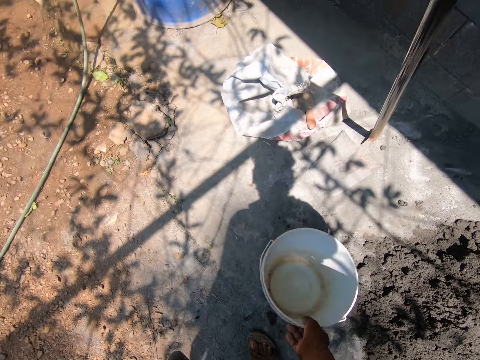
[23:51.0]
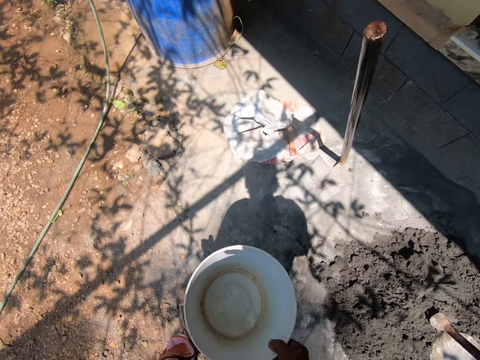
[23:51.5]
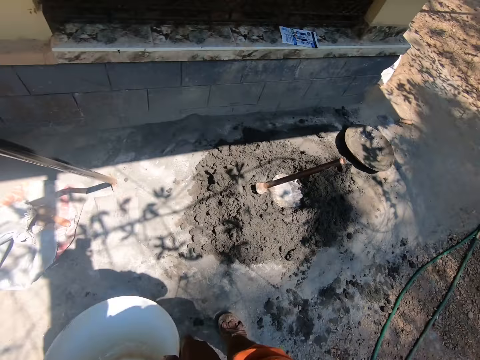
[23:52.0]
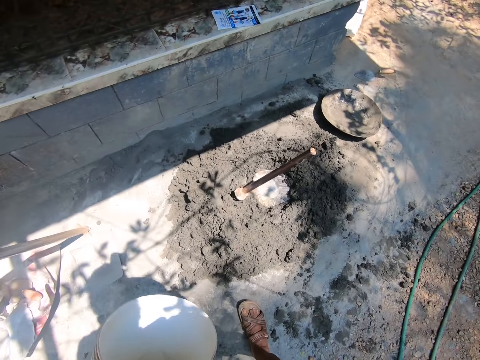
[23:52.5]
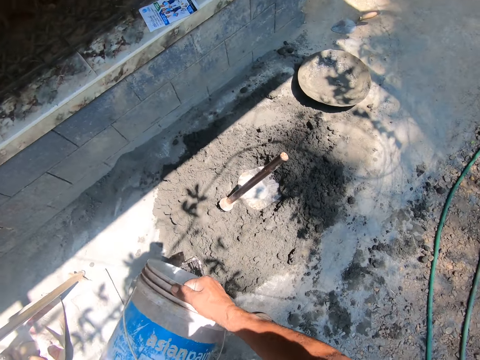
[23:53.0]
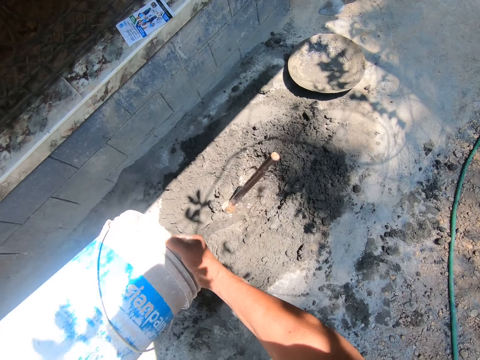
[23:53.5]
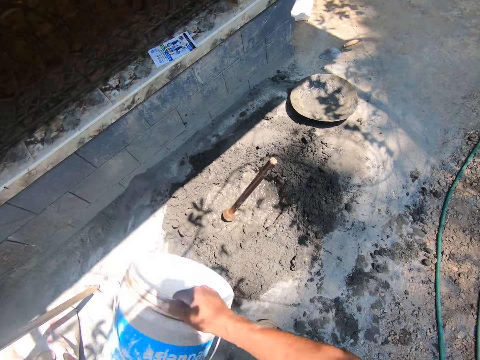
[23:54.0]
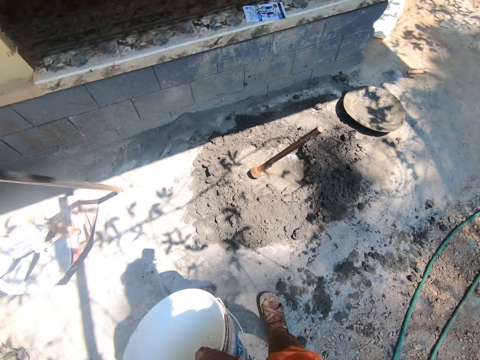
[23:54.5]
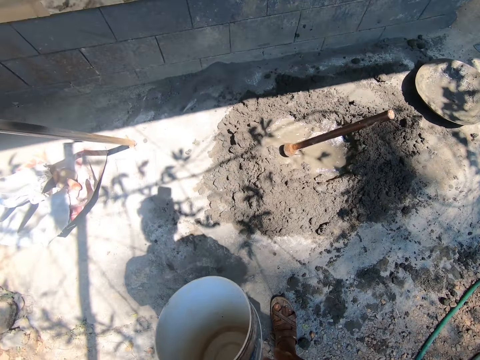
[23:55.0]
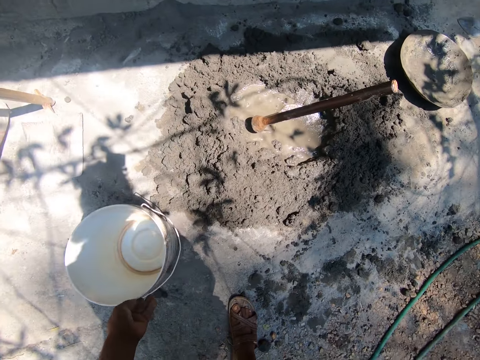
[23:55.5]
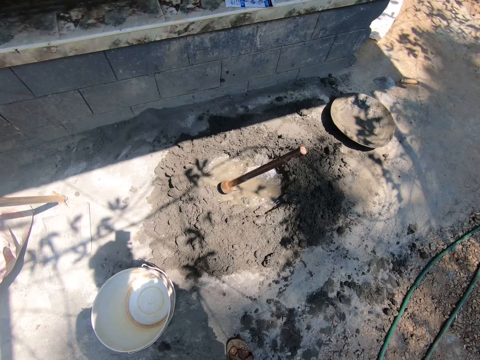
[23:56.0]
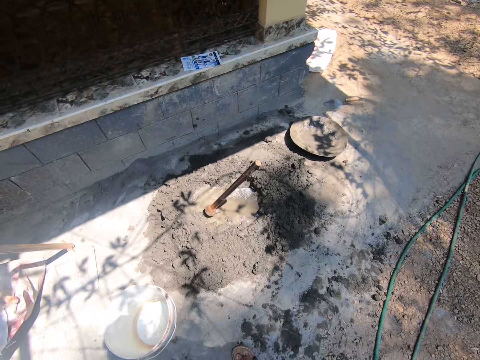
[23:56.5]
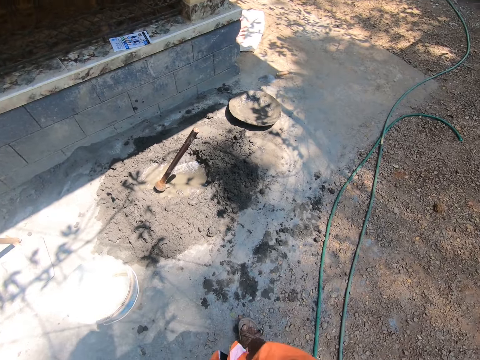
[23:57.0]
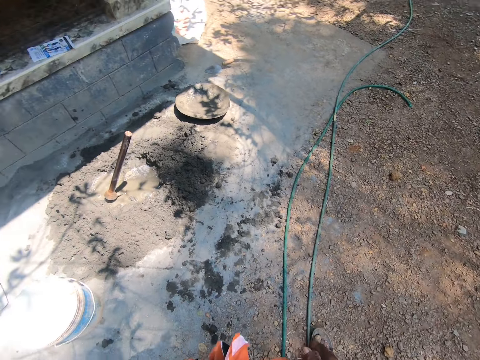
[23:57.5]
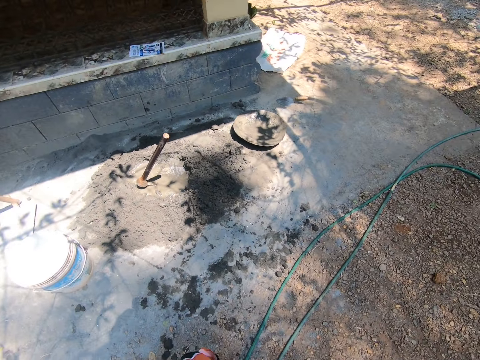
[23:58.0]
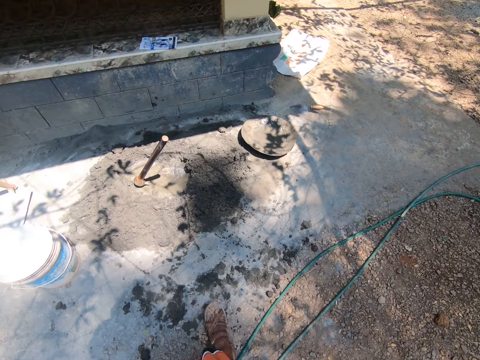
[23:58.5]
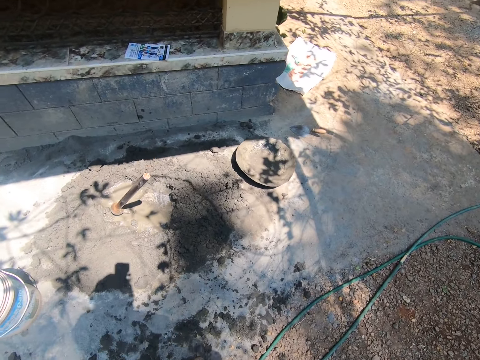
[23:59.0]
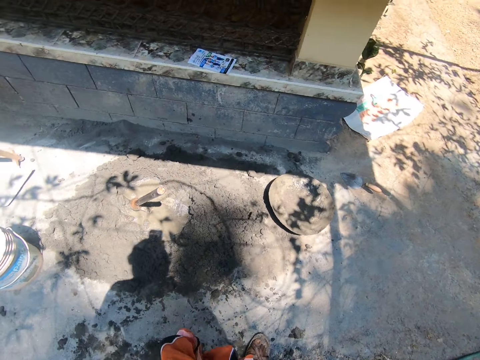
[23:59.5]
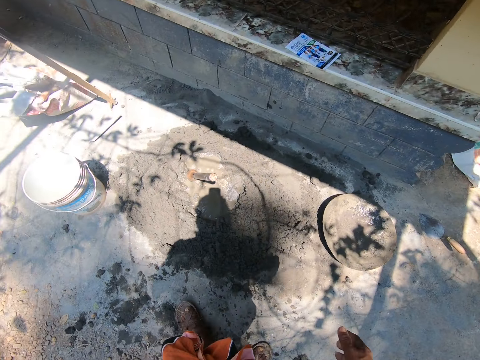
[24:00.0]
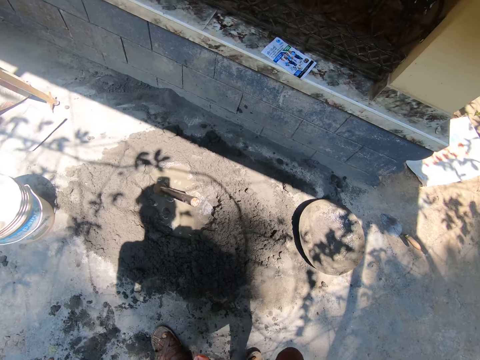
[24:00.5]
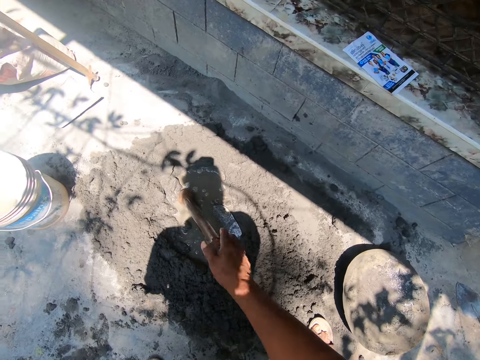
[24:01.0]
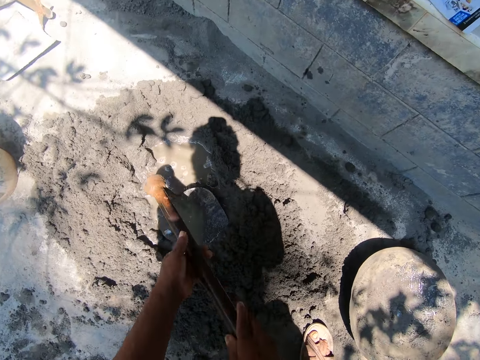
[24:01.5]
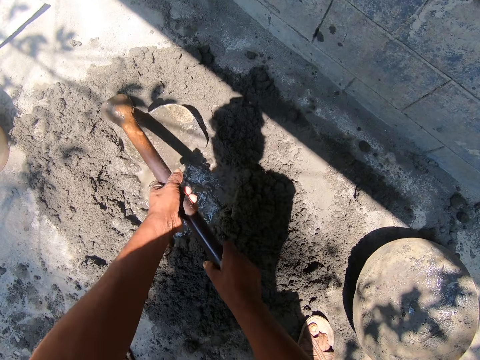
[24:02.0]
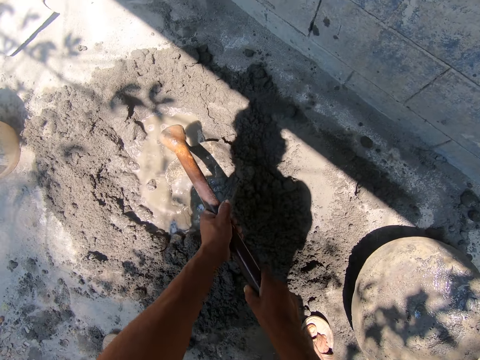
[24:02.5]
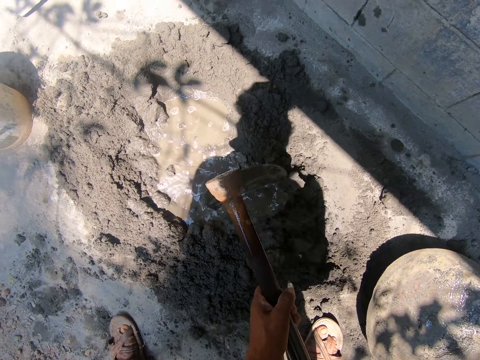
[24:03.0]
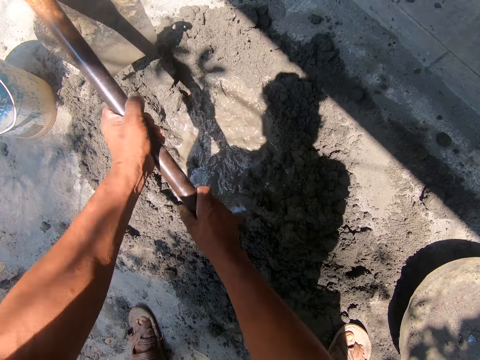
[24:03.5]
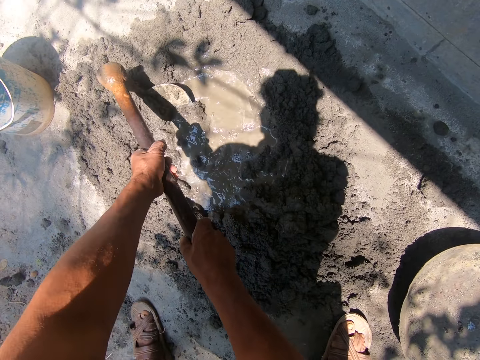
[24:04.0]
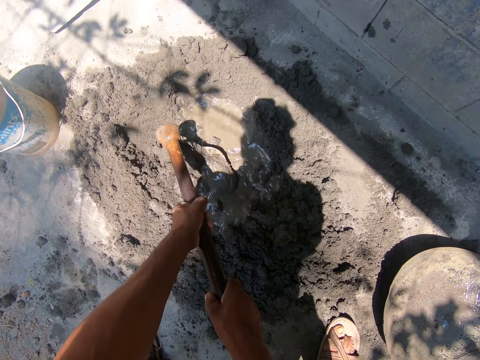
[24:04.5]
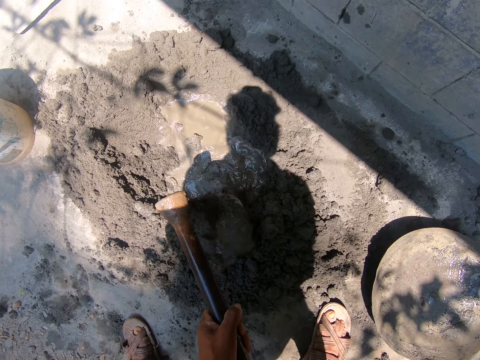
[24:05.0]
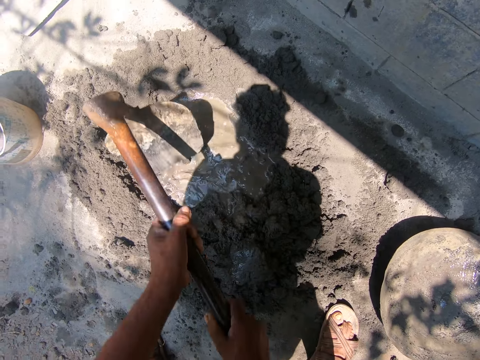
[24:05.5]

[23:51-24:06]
The camera wearer picks a white bucket from the ground with his right hand. He pours water from the white bucket in his right hand on the concrete on the ground. He passes the white bucket in his right hand to his left hand and drops the white bucket in his left hand on the ground. He turns around. He walks around. He picks a hoe or jembe from the ground with his right hand. He holds the jembe. He moves cement and water on the ground with the hoe in his hands.

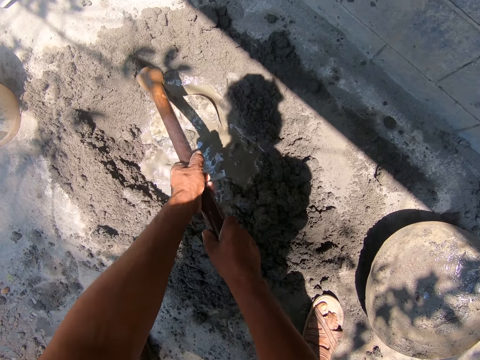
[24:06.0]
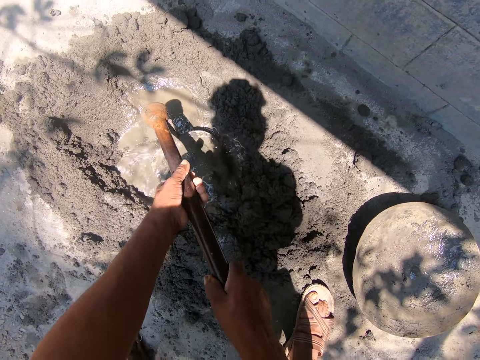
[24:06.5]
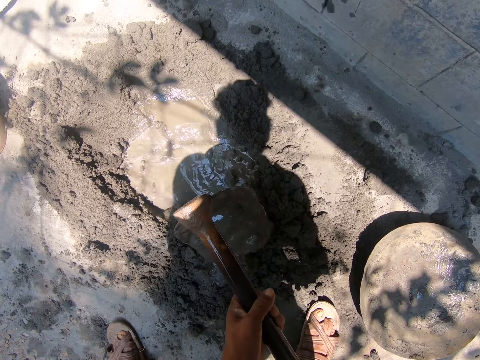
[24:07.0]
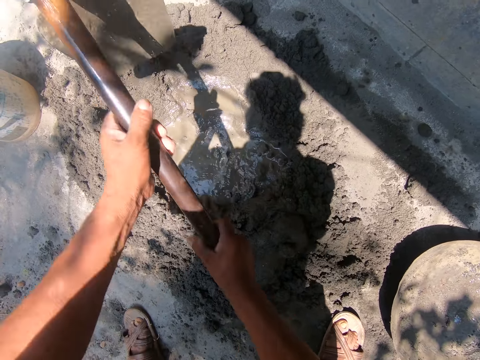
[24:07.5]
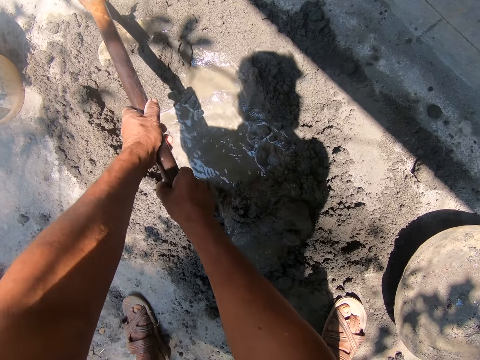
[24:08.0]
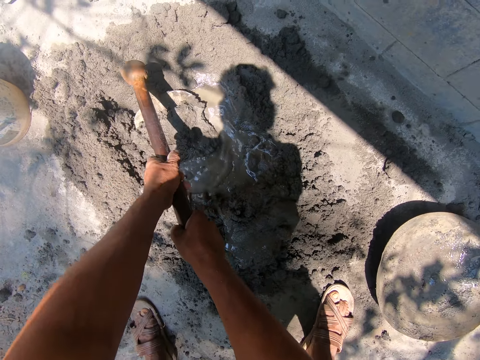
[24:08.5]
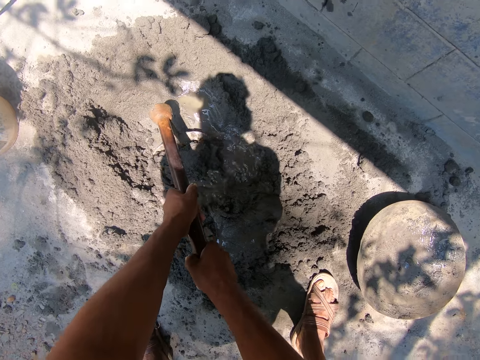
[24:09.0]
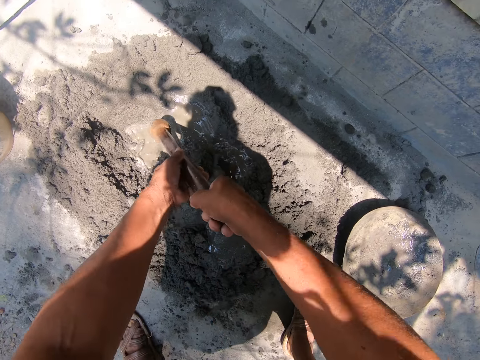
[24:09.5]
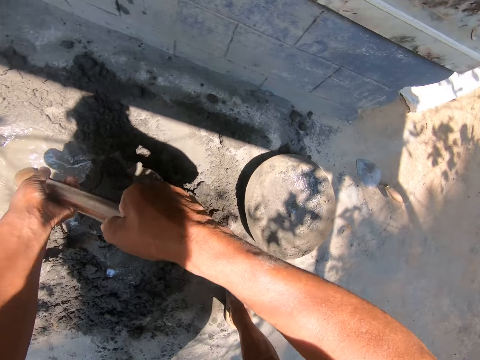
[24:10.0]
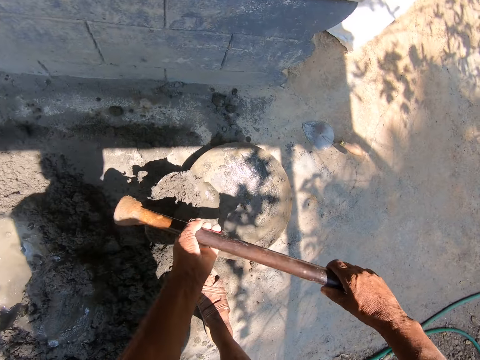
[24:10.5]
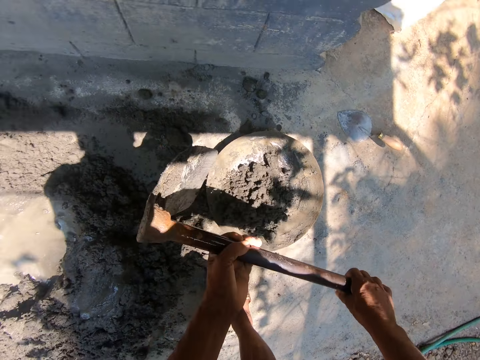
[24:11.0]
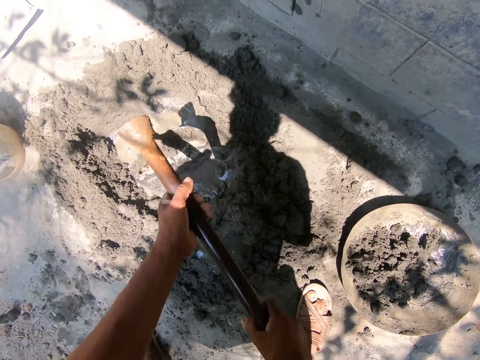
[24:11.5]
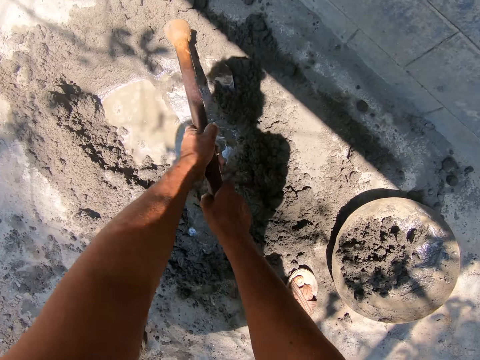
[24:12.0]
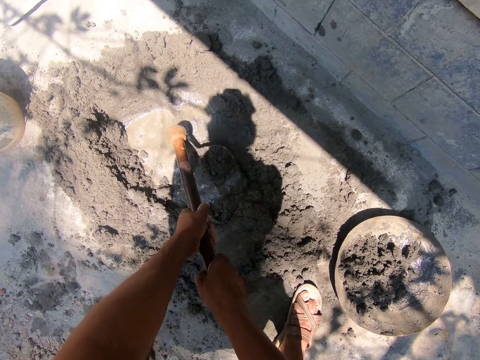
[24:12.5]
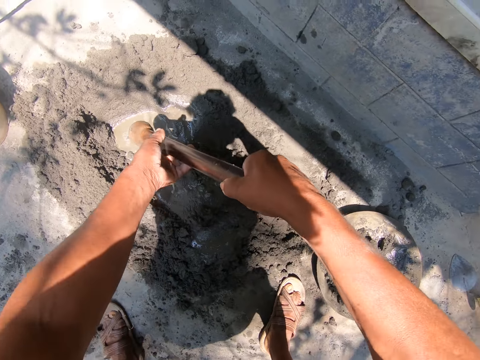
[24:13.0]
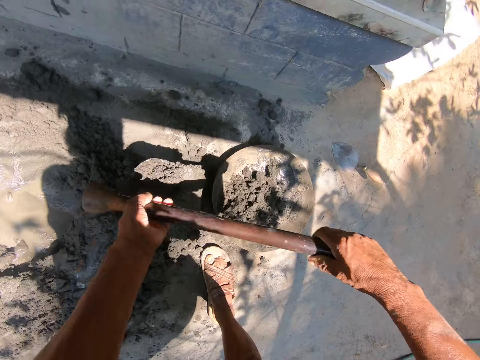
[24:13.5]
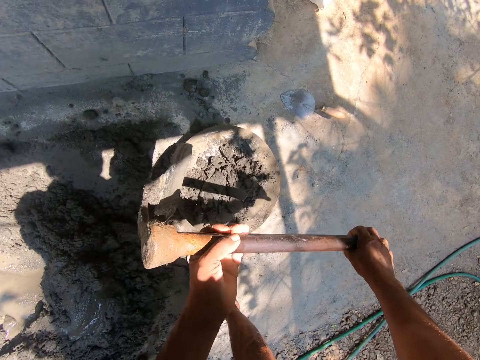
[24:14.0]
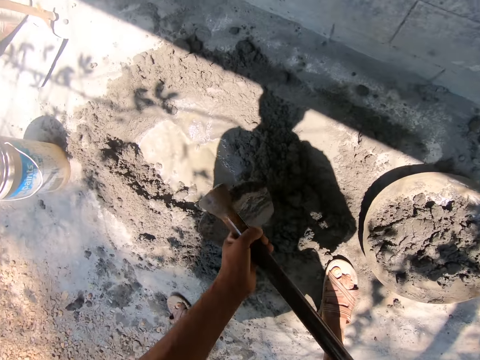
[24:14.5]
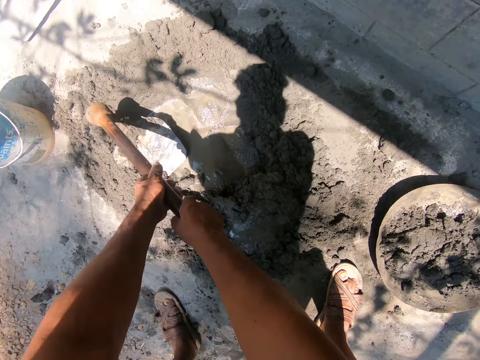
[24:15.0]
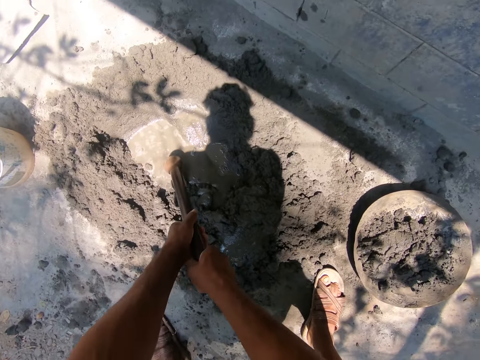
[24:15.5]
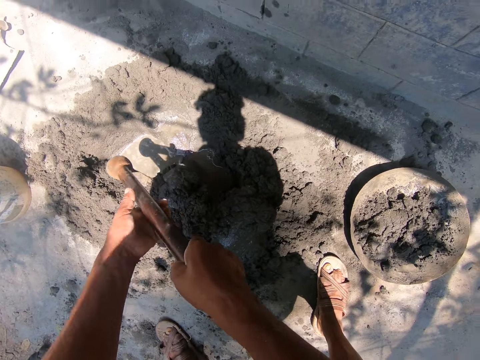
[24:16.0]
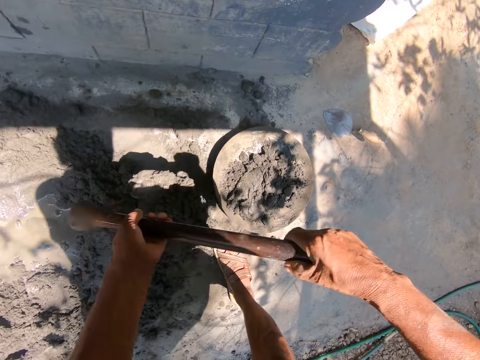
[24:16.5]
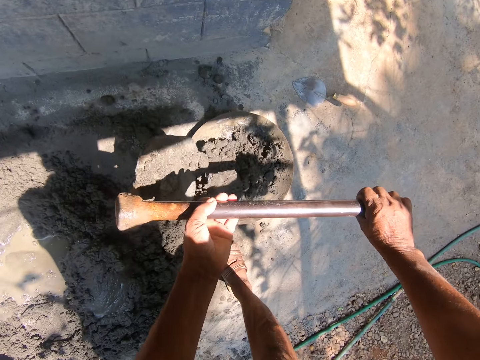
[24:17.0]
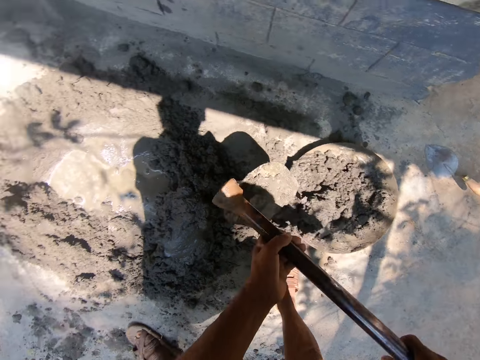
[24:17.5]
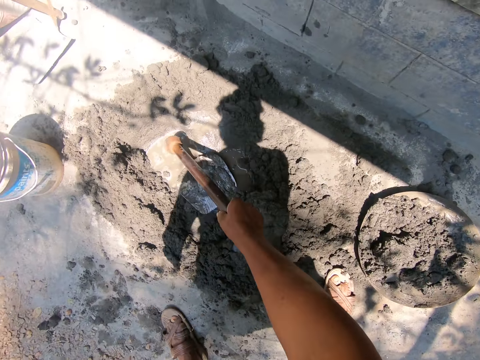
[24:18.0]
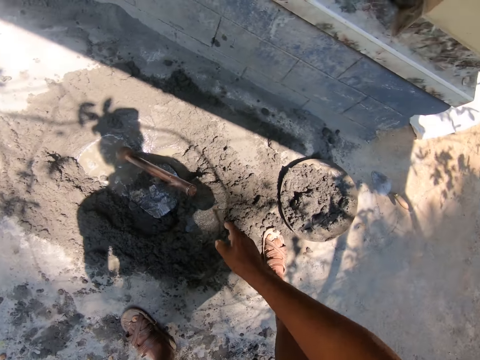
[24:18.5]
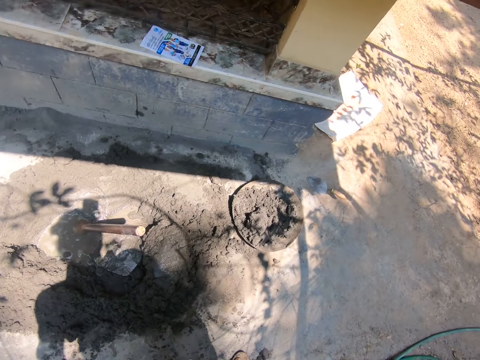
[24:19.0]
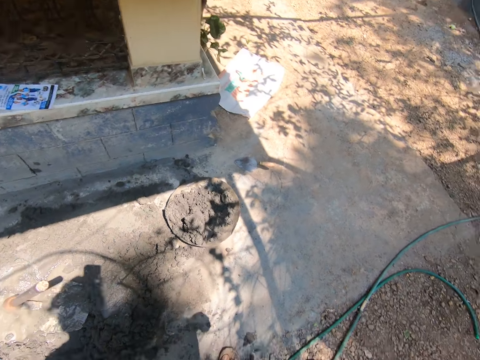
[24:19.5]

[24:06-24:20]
The camera wearer takes cement from the ground with the hoe or jembe in his hands. He pours cement from the hoe in his hands into the head pan. He turns around. He takes cement from the ground with the hoe in his hands. He adjusts the concrete with the jembe. He pours cement from the hoe in his hands into the head pan. He takes cement from the ground with the hoe in his hands. He pours cement from the hoe in his hands into the head pan. He drops the hoe on the concrete on the ground with his right hand.
